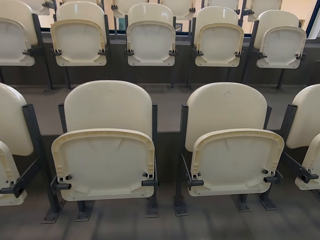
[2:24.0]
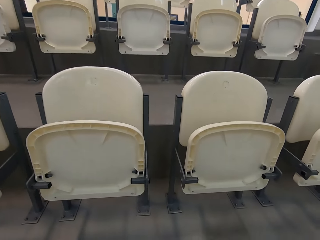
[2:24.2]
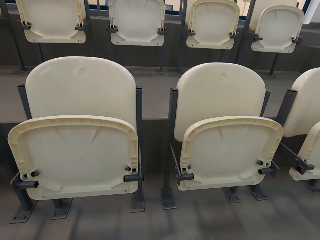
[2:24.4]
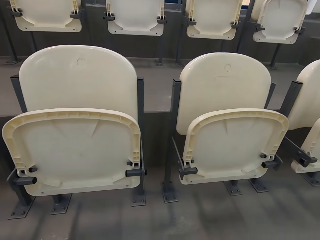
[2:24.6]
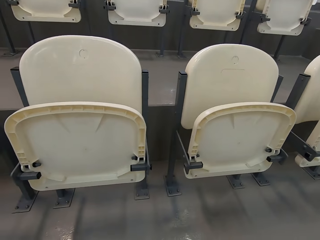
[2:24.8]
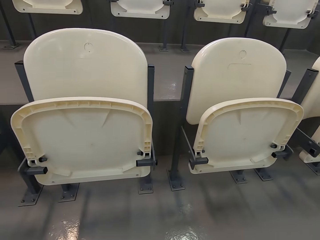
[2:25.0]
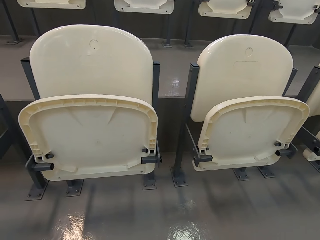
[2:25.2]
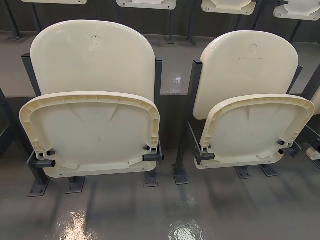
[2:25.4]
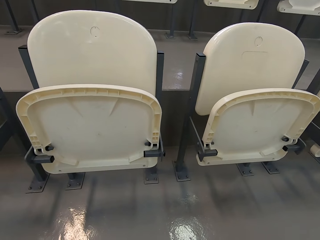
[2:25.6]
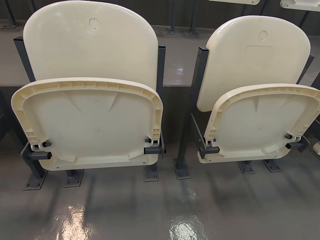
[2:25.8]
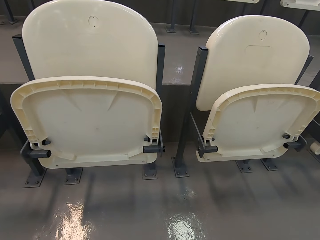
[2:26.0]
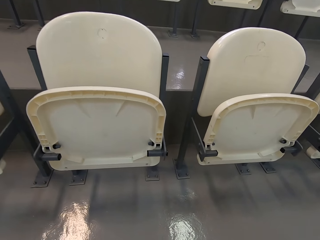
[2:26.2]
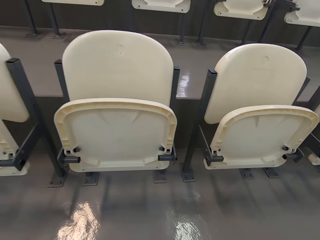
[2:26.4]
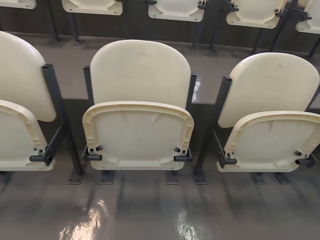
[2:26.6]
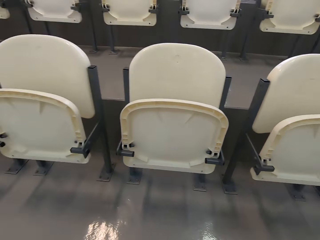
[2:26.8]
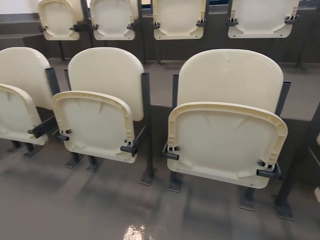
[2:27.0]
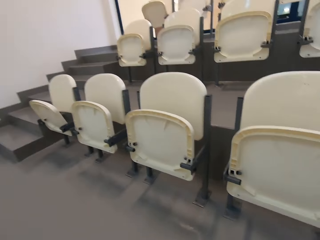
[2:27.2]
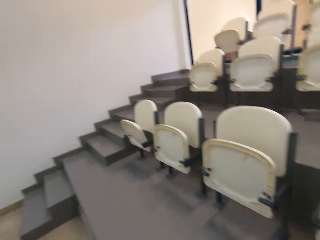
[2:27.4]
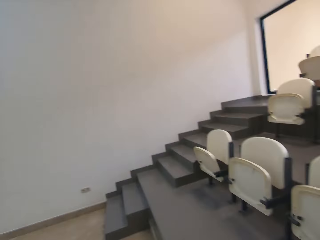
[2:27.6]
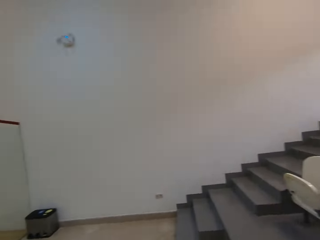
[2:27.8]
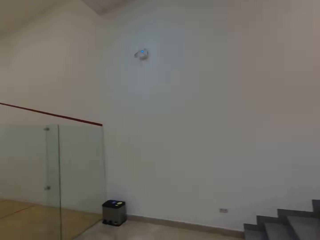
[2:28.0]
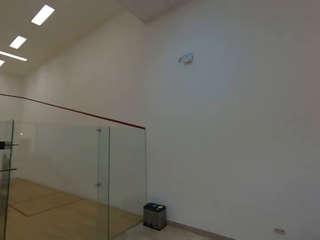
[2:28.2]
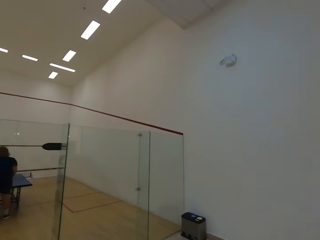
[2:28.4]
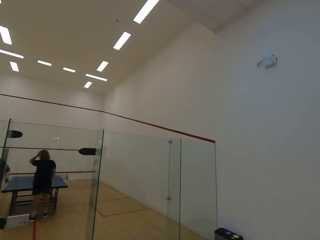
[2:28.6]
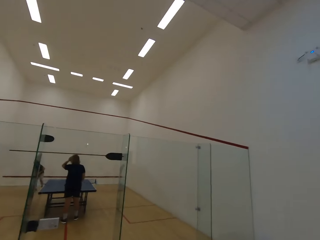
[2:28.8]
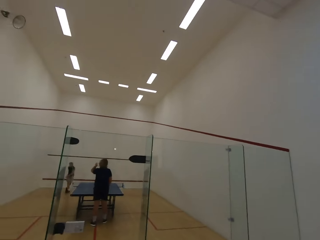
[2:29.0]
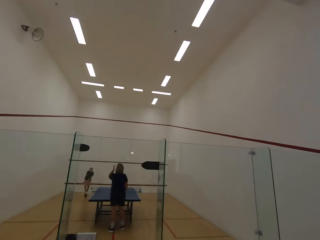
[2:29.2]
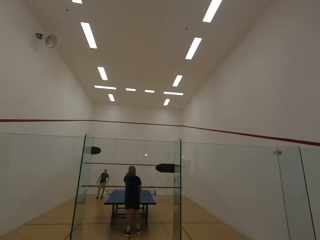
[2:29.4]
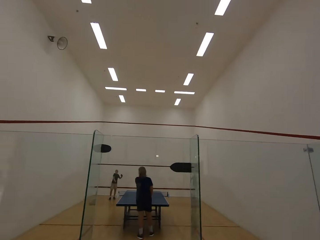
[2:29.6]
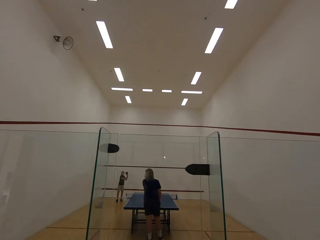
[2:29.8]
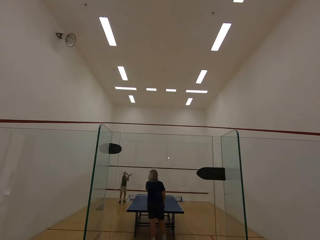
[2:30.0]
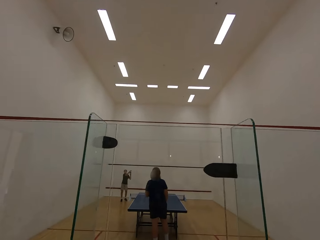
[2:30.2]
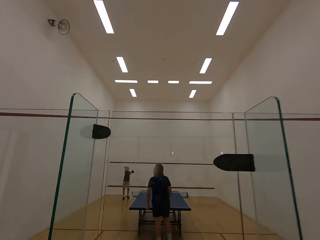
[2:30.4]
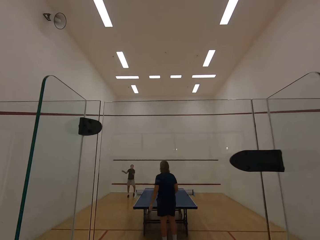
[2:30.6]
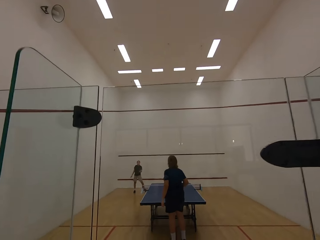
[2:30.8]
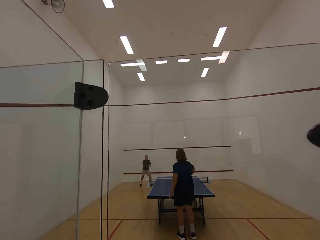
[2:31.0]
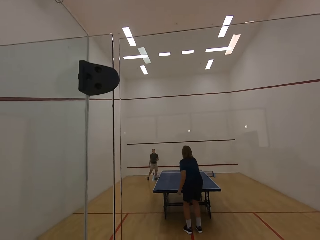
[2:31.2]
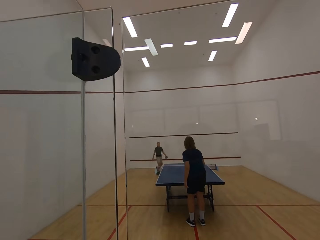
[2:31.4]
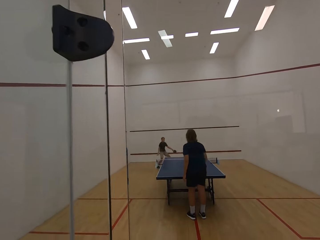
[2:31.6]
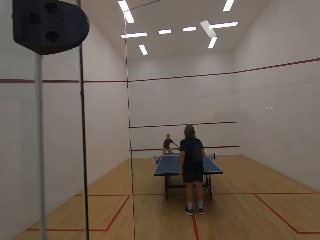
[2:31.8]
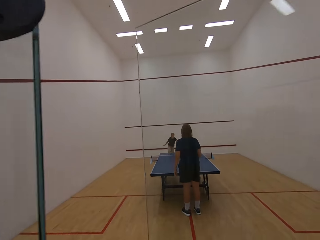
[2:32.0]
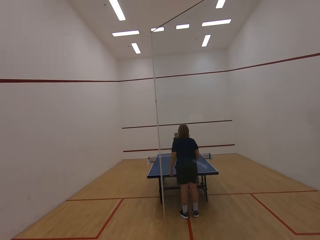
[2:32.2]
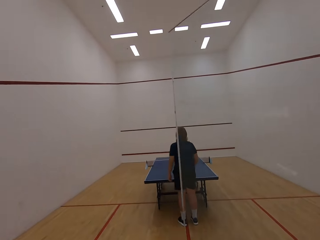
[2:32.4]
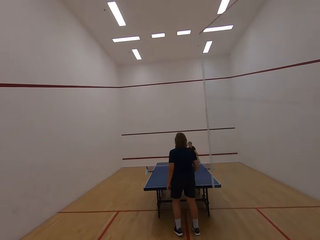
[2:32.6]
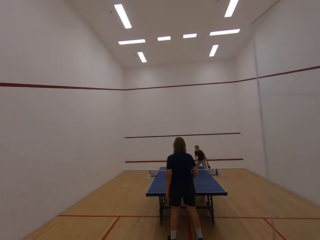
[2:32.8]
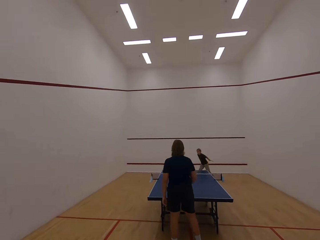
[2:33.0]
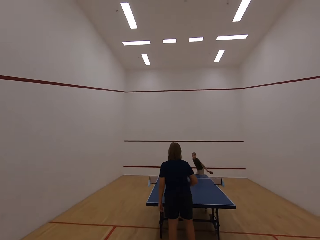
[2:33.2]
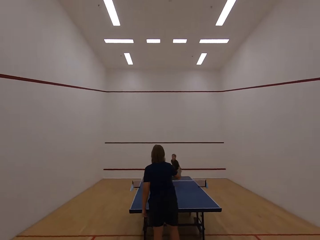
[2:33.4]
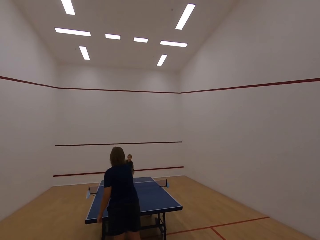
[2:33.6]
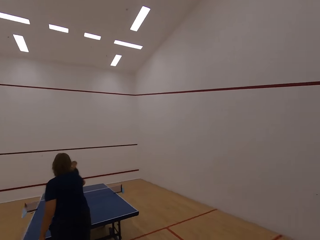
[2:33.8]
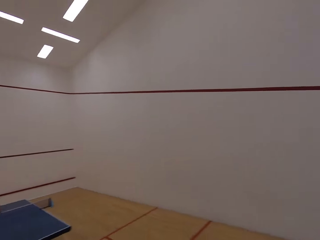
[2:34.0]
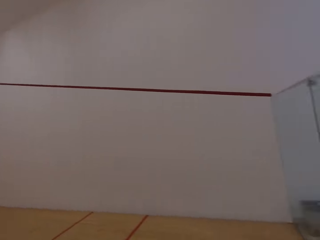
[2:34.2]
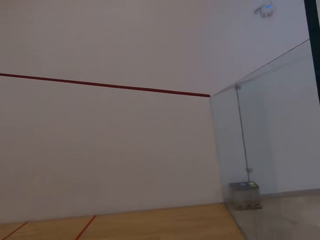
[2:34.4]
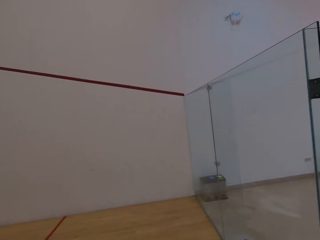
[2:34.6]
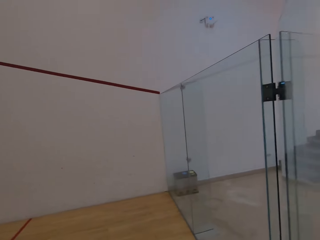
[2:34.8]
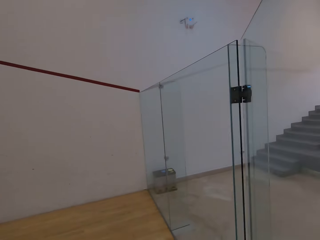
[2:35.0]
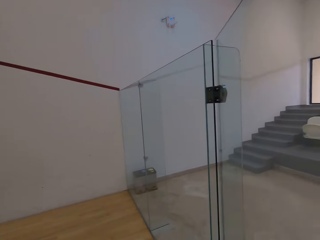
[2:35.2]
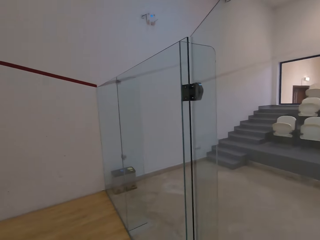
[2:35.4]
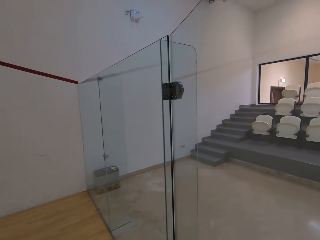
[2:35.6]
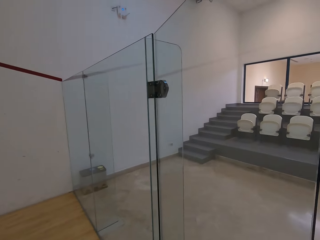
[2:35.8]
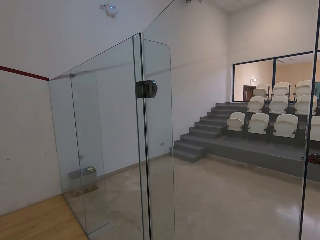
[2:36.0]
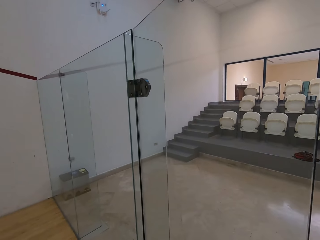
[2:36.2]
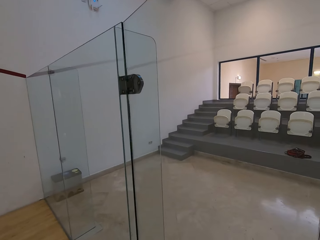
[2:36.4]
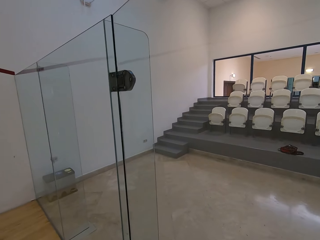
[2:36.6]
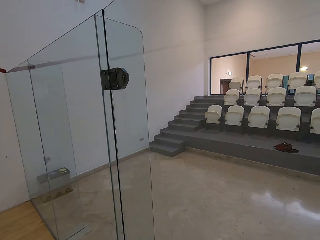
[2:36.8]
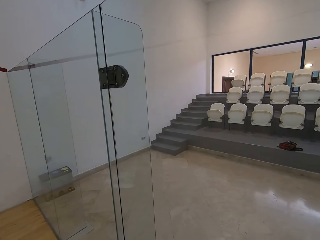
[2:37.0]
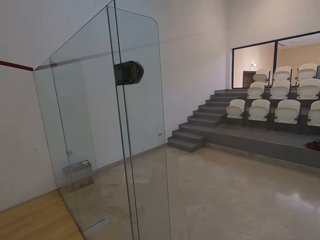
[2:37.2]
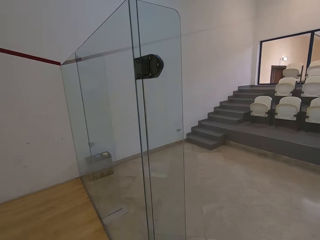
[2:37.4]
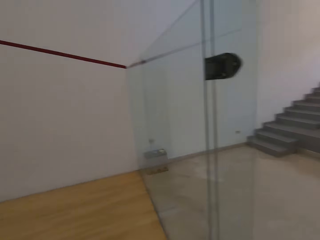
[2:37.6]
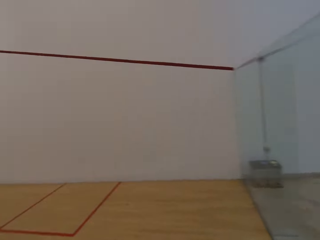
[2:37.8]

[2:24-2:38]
The camera wearer looks at the chairs. They walk in the room. They move around the stadium. The boy plays table tennis. The woman hits the ball towards the boy. The woman plays table tennis. The camera wearer stares at the walls. The boy hits the ball towards the woman. The camera wearer moves around.

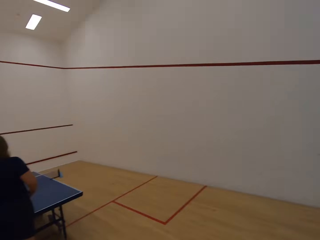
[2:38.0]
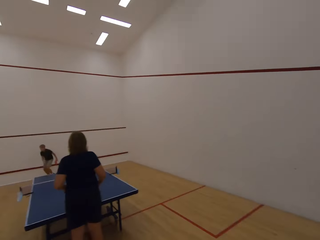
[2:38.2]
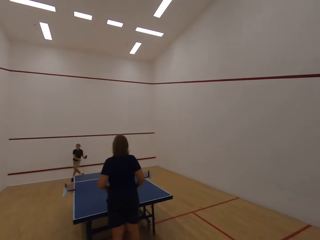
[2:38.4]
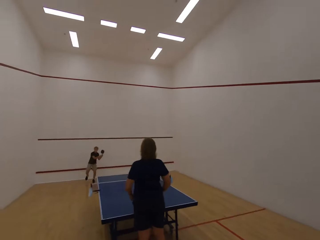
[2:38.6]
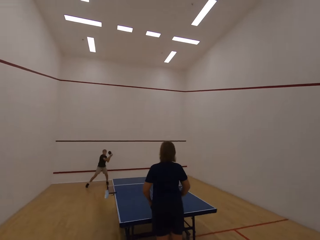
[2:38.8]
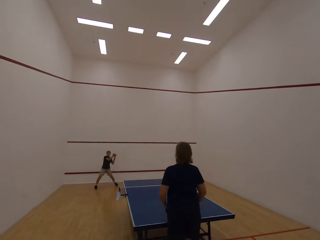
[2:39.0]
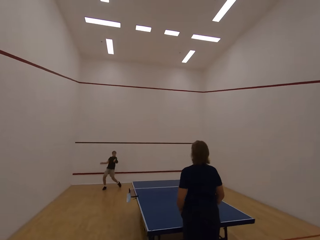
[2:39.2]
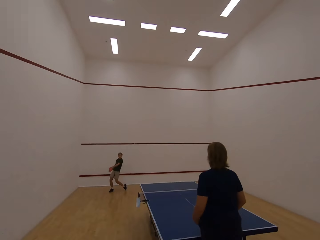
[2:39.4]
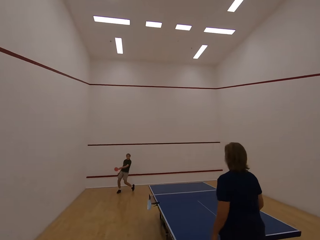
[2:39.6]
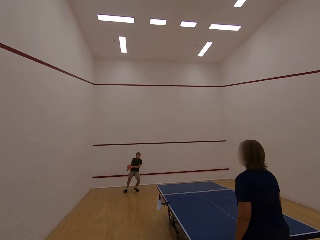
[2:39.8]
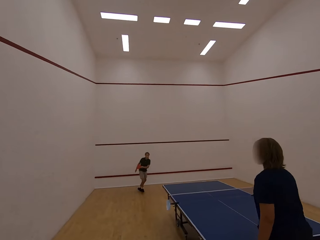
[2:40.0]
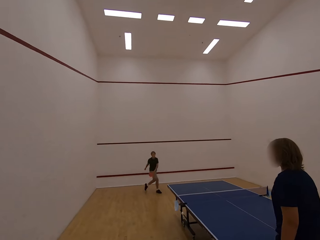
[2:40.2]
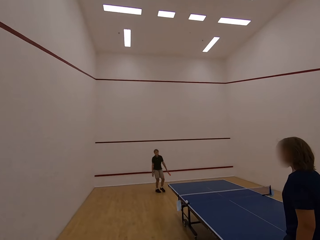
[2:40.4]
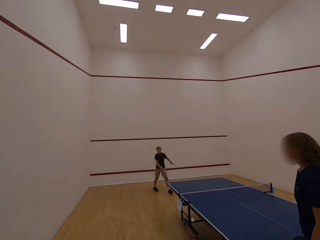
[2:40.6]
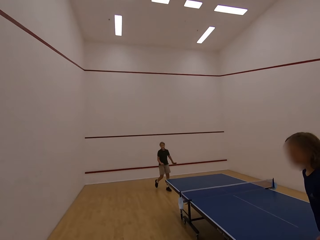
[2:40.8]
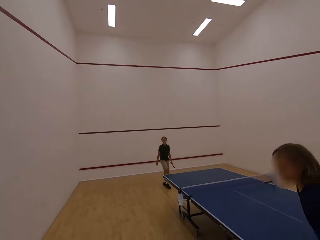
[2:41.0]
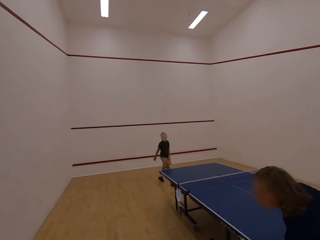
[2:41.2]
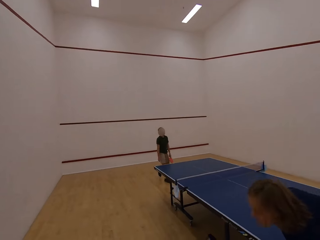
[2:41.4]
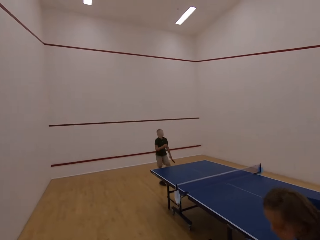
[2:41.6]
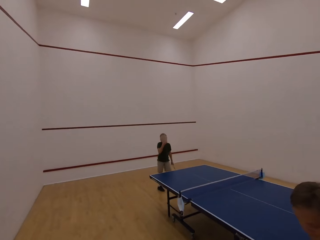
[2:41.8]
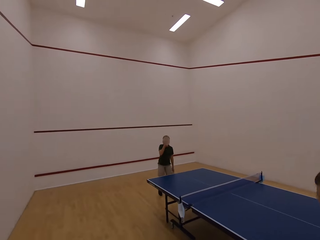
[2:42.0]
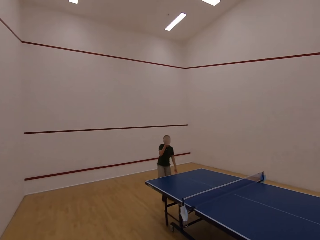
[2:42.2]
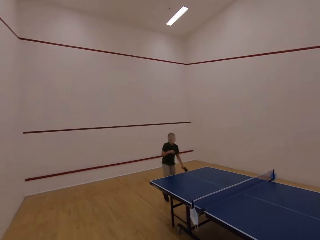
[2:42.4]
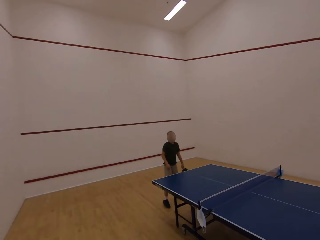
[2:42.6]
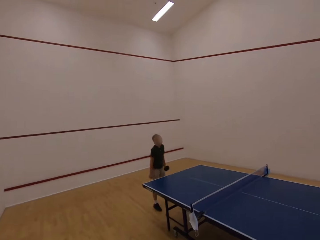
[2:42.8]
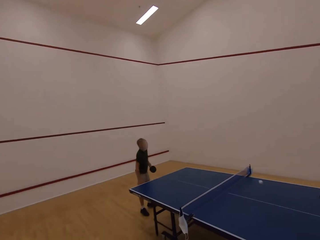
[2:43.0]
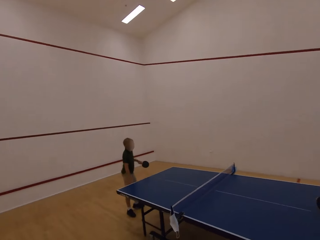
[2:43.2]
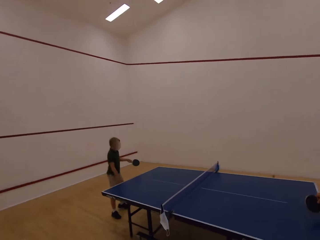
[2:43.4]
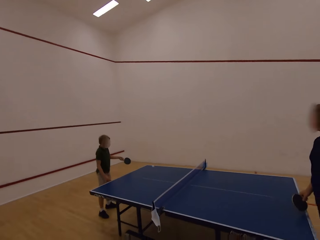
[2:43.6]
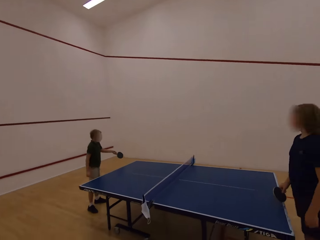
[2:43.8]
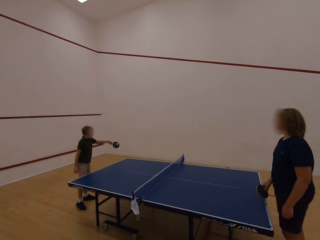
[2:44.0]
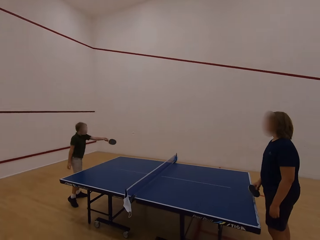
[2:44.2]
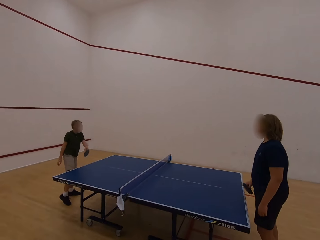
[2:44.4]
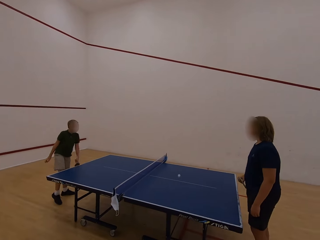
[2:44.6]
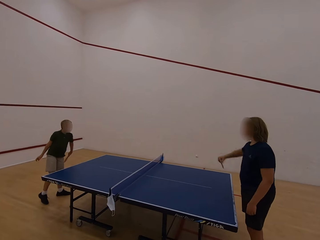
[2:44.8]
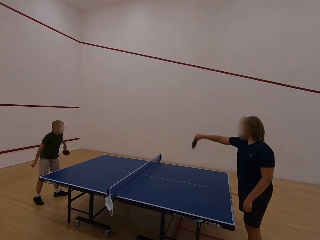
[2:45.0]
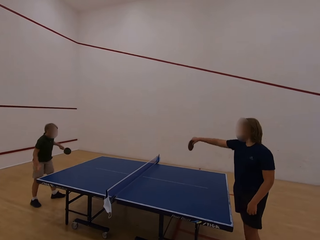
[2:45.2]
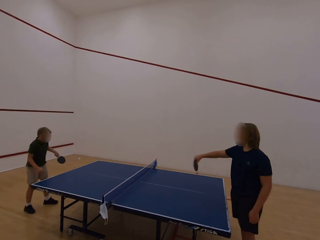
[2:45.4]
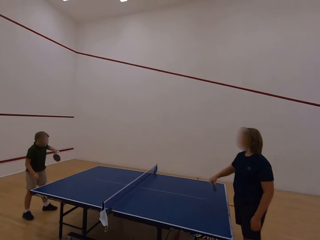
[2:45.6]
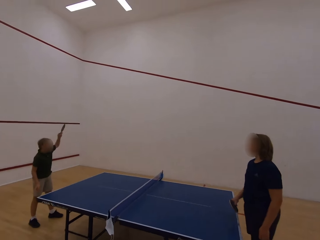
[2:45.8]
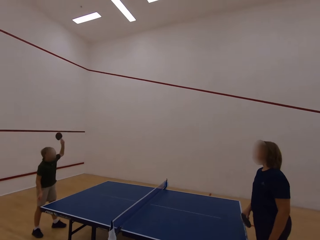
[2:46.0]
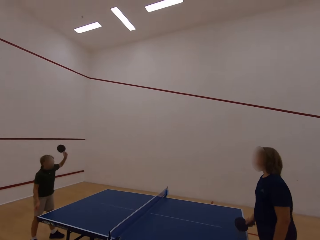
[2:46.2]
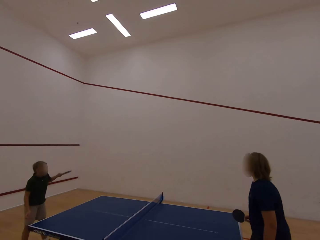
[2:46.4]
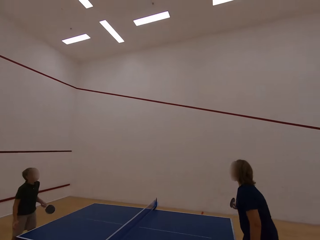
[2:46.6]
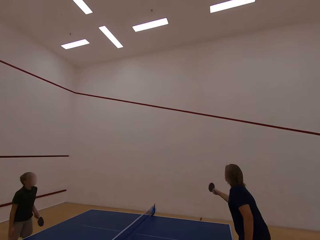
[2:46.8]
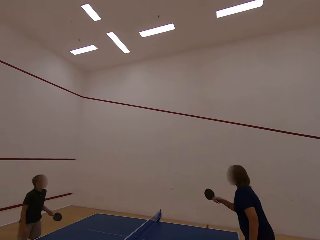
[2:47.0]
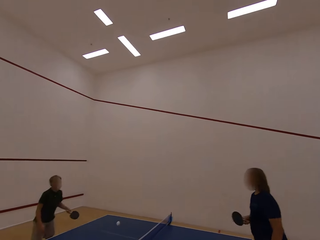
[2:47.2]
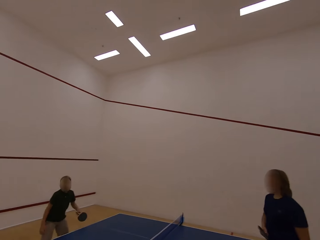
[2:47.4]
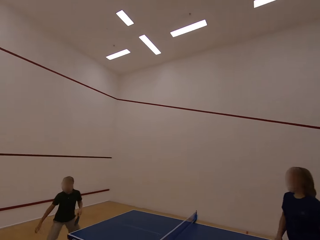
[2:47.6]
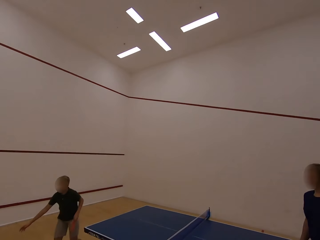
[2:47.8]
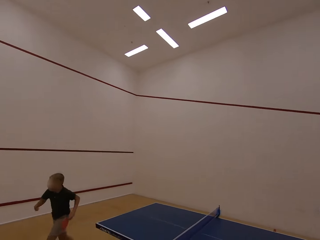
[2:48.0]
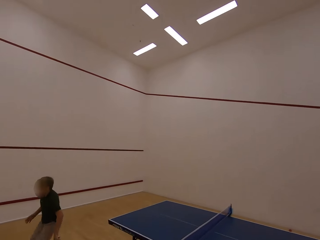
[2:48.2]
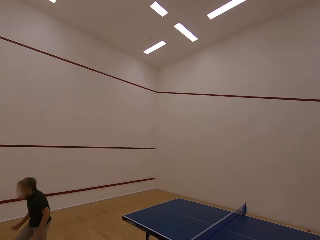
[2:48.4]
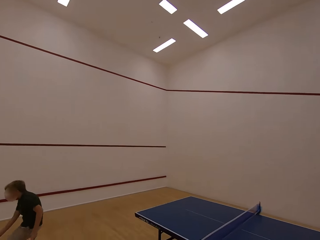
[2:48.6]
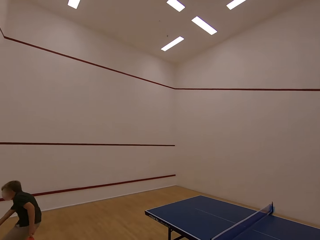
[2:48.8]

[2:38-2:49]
The boy plays table tennis. The boy hits the ball towards the woman. The boy touches the face with the right hand. The woman picks the ball. The woman plays table tennis. The woman hits the ball towards the boy. The boy plays table tennis. The boy hits the ball towards the woman. The woman hits the ball towards the boy. The boy hits the ball towards the woman. The woman hits the ball towards the boy.
